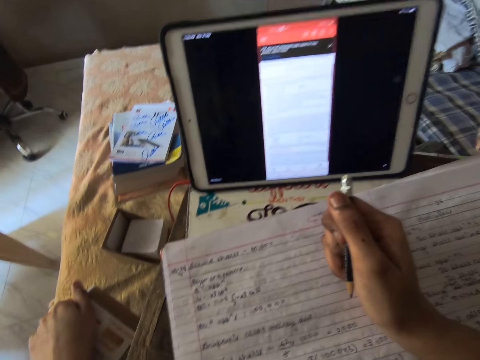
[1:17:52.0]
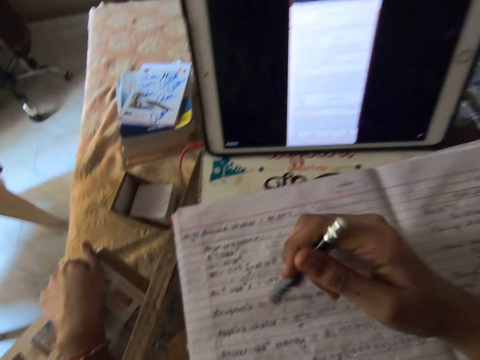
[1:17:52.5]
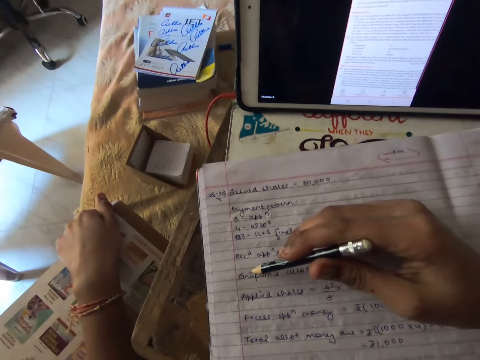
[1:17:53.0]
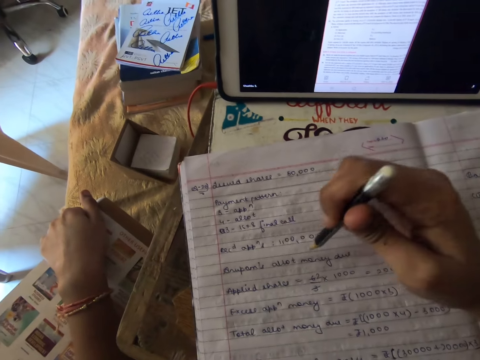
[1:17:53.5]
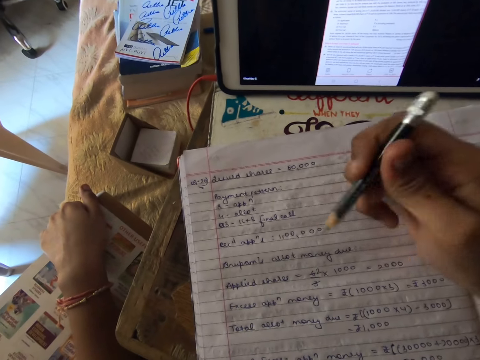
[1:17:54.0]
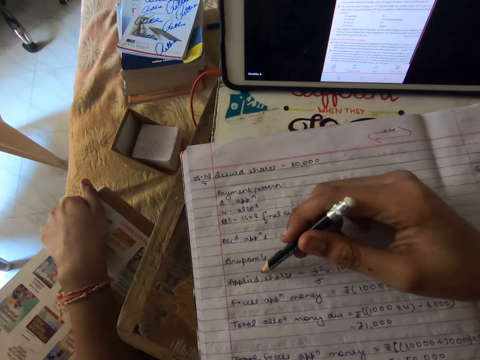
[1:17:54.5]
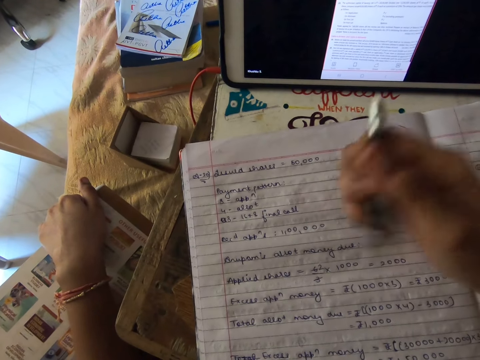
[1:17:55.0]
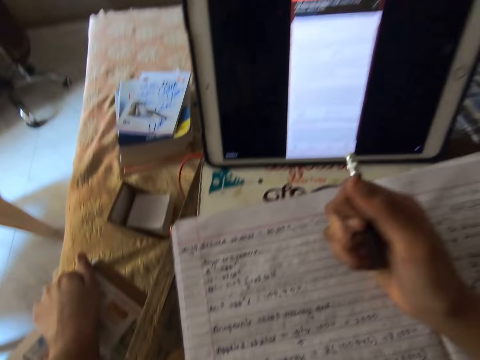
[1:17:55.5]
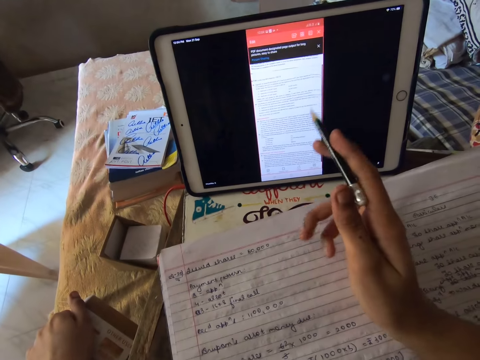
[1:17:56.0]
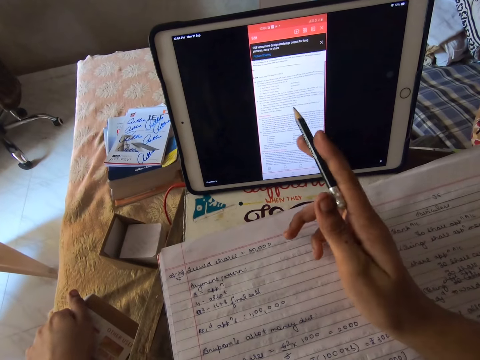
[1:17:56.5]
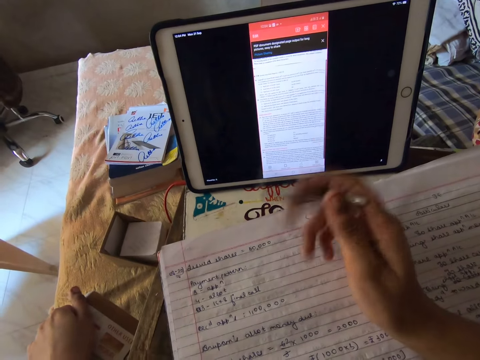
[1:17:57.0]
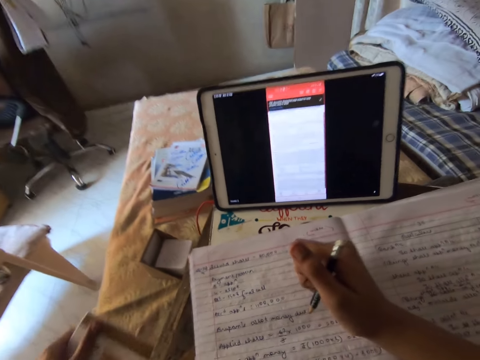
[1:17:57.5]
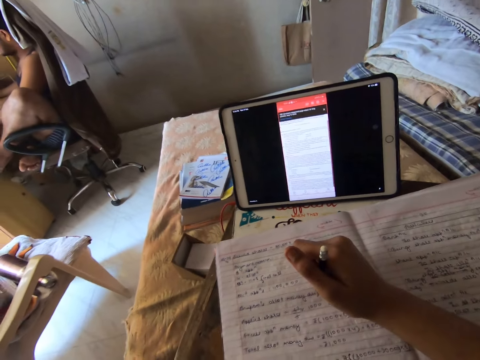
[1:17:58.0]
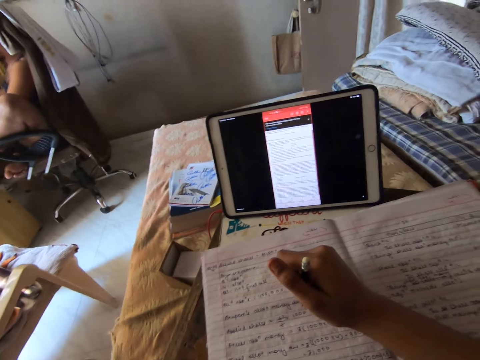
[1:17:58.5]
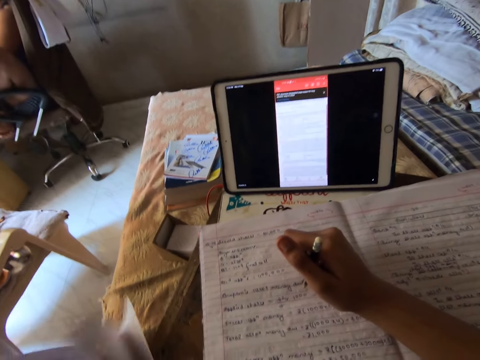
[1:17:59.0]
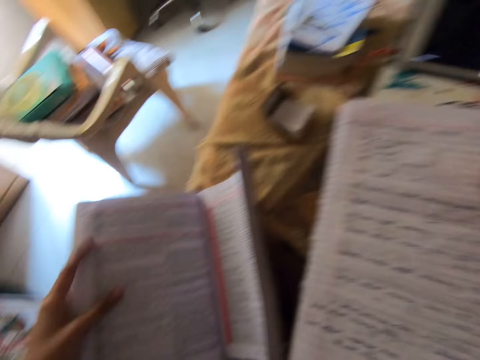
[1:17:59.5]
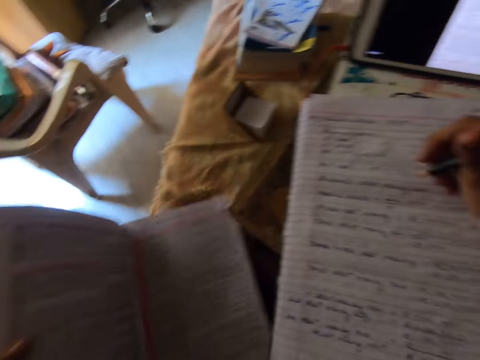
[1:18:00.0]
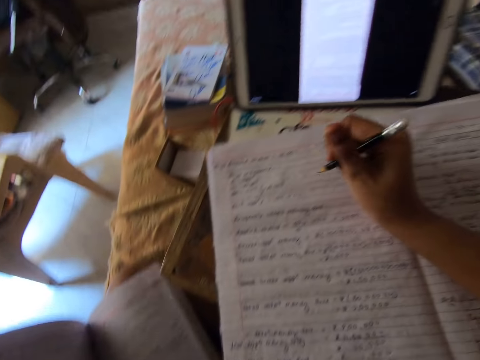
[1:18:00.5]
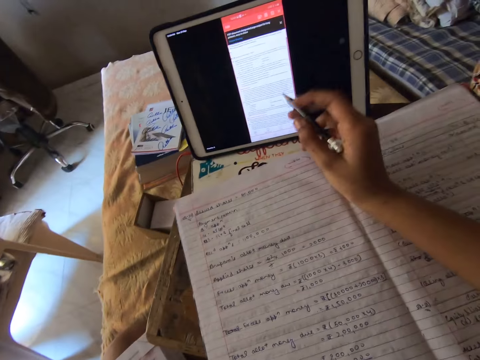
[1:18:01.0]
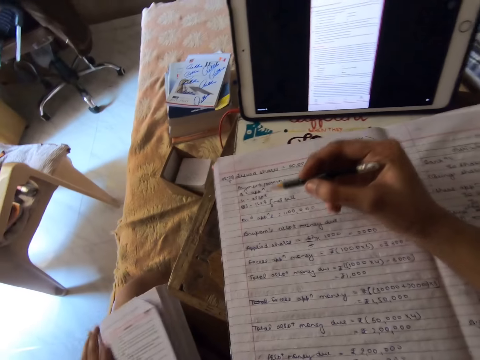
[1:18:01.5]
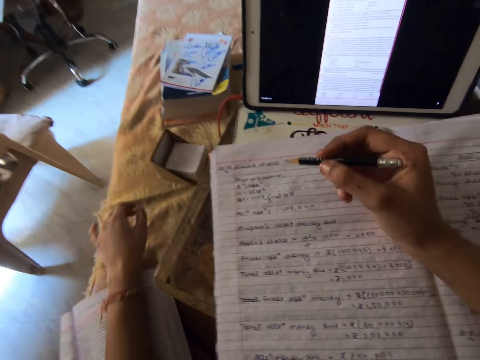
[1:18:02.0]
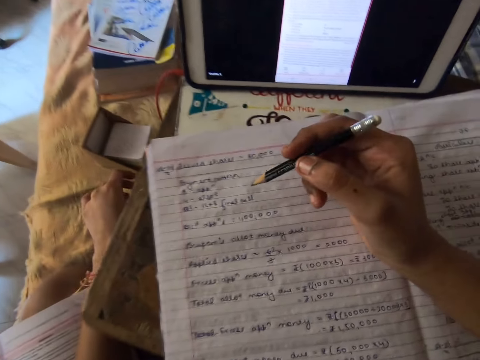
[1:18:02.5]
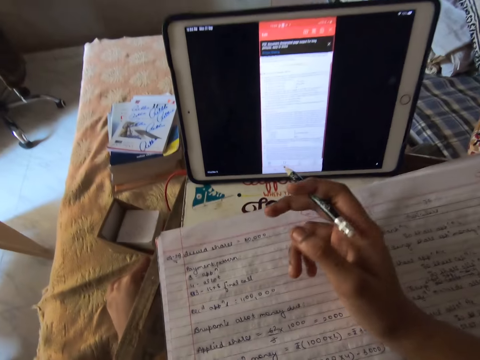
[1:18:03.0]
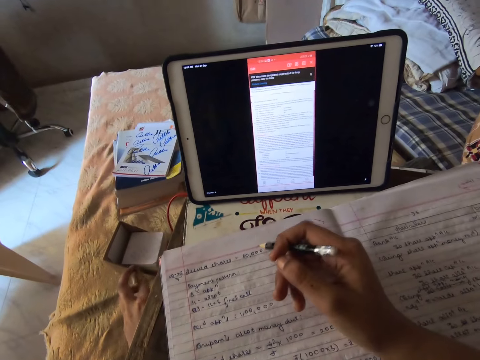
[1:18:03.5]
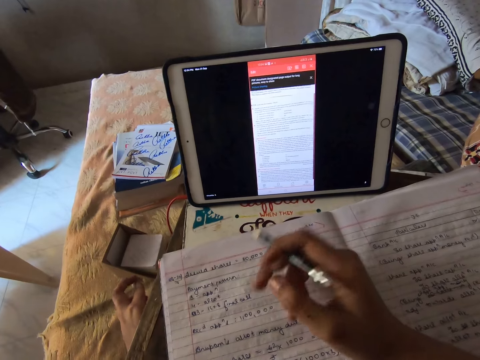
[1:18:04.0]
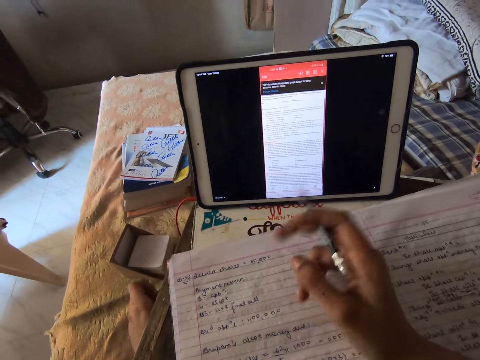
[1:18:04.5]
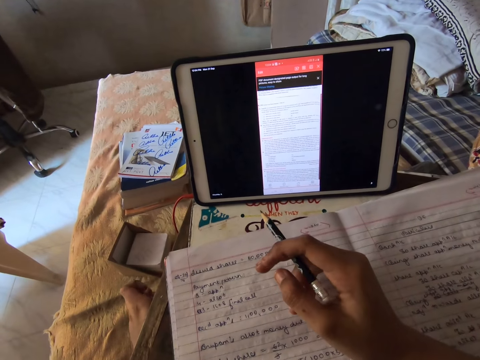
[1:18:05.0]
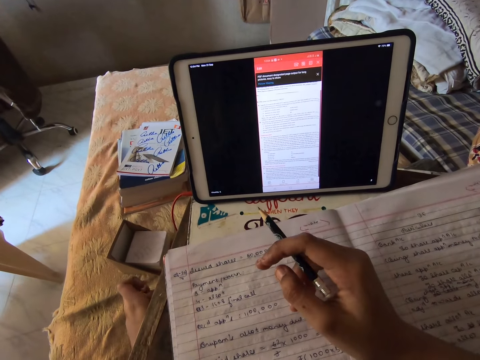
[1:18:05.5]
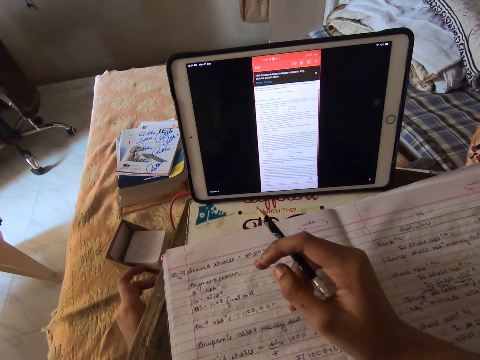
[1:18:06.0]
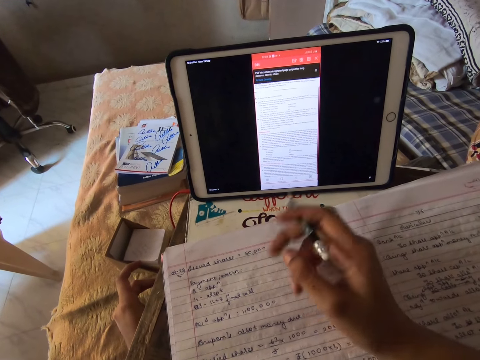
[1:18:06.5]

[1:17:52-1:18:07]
The camera wearer holds the pencil. They point at the book with the pencil. They hold the pencil. They point on a mobile tablet with the pencil. They hold the pencil. They adjust the textbook. They hold the book with the hand. They point on the mobile tablet with the pencil. They move the hand.

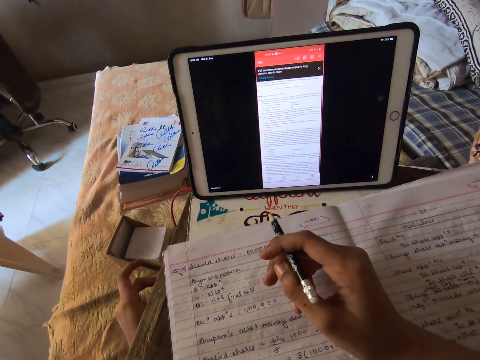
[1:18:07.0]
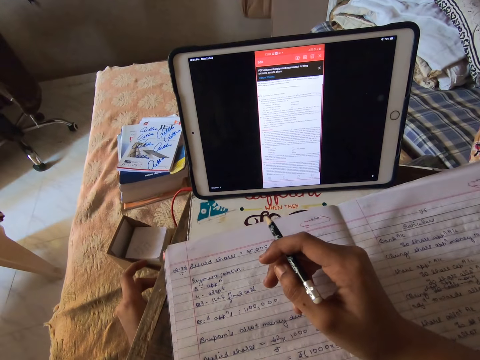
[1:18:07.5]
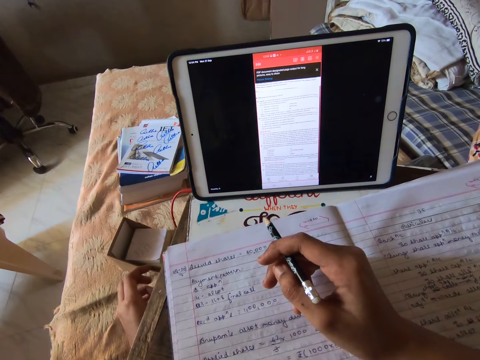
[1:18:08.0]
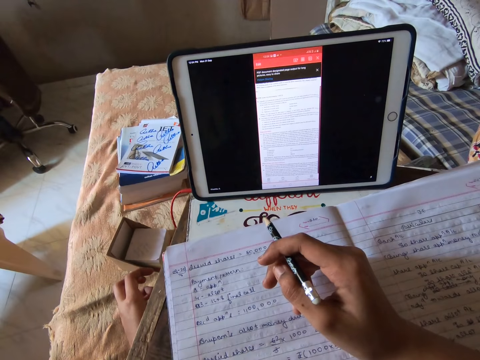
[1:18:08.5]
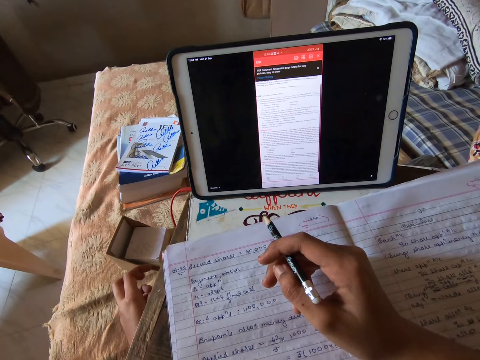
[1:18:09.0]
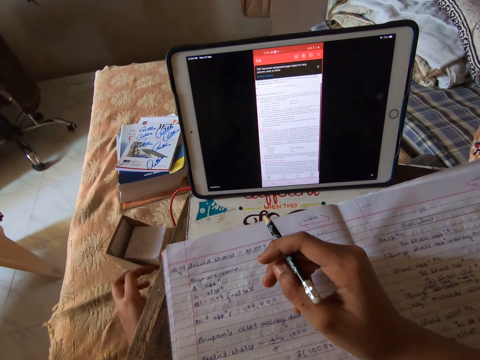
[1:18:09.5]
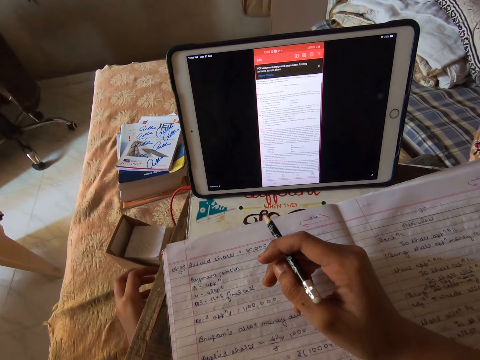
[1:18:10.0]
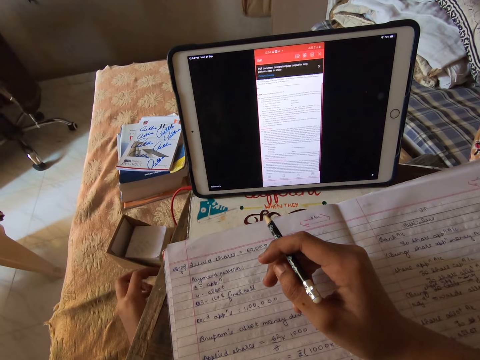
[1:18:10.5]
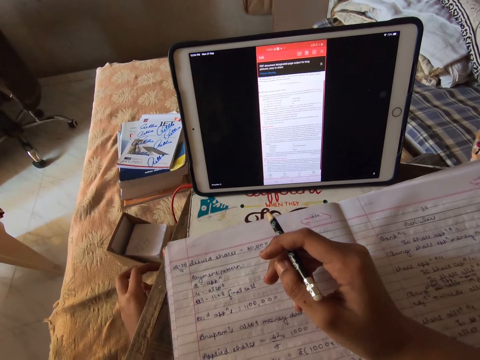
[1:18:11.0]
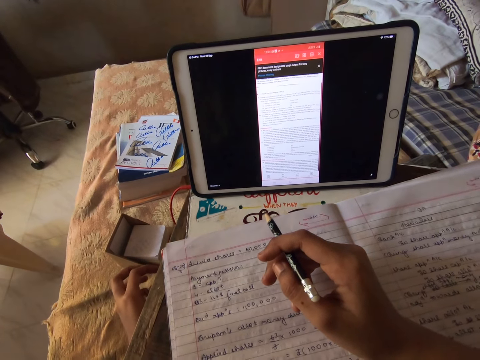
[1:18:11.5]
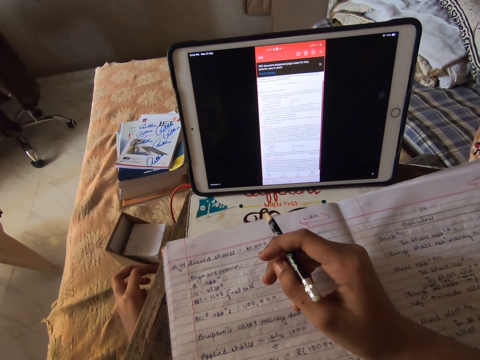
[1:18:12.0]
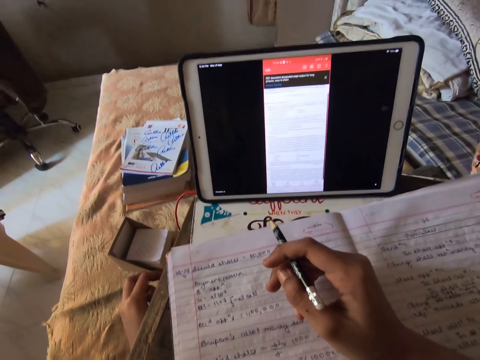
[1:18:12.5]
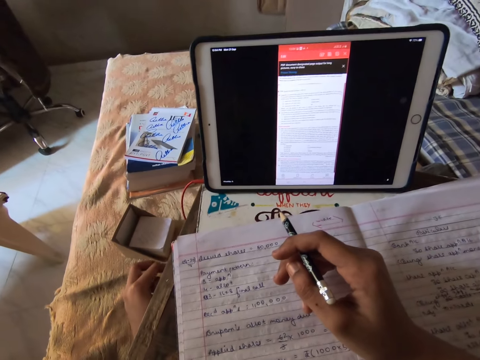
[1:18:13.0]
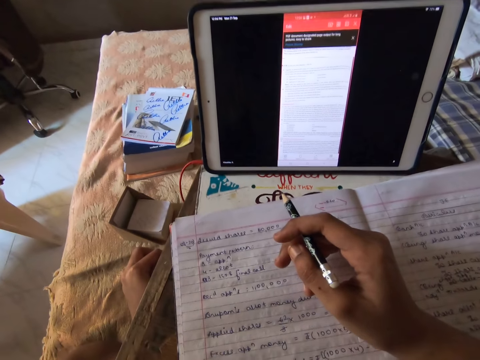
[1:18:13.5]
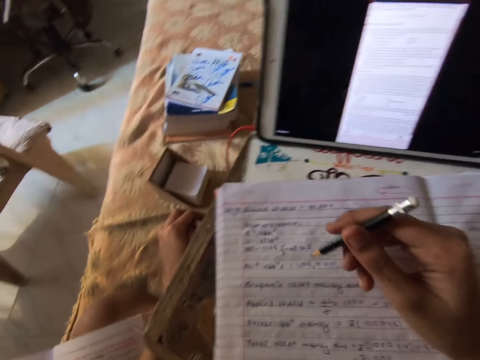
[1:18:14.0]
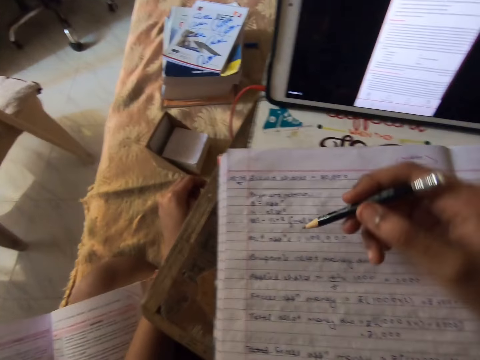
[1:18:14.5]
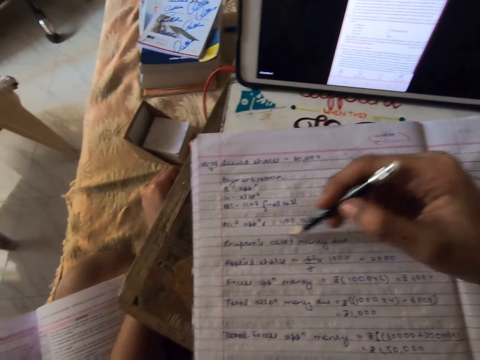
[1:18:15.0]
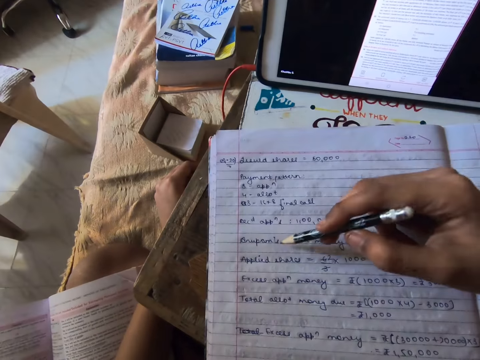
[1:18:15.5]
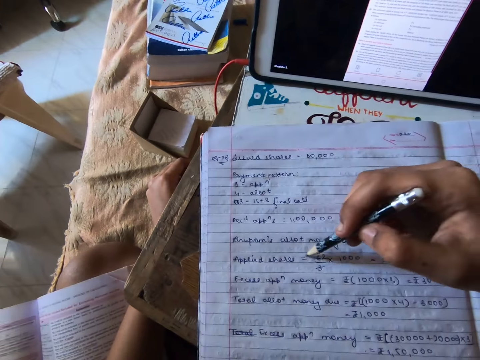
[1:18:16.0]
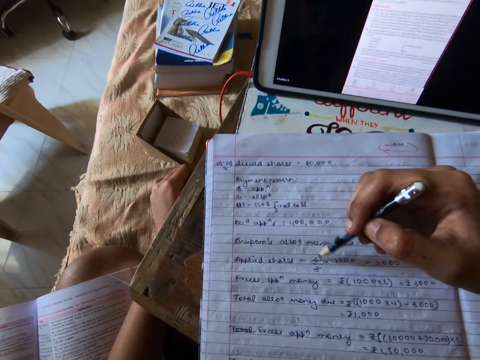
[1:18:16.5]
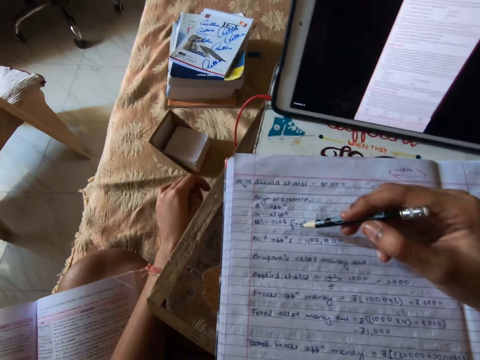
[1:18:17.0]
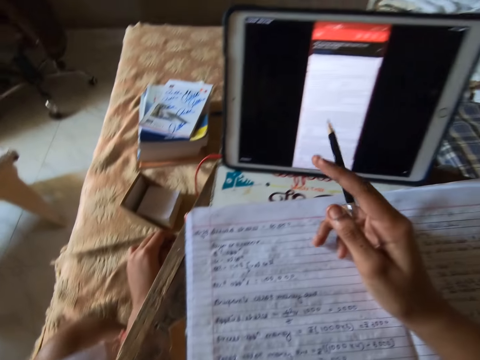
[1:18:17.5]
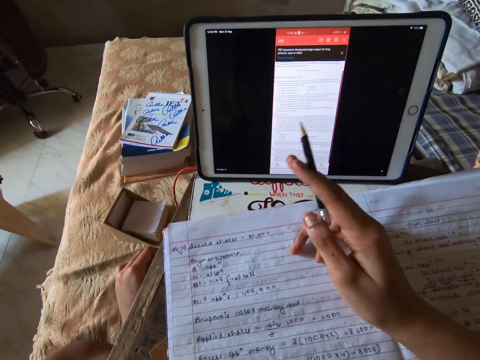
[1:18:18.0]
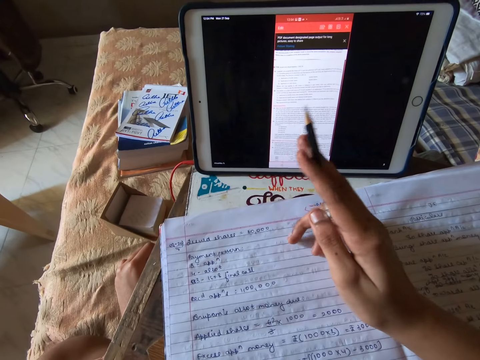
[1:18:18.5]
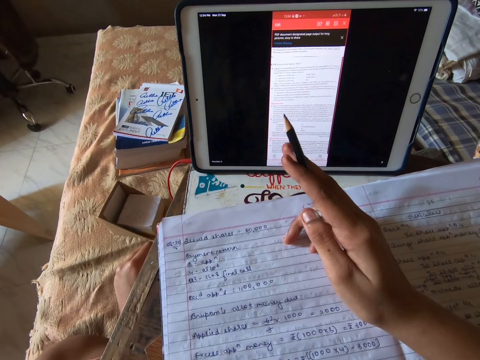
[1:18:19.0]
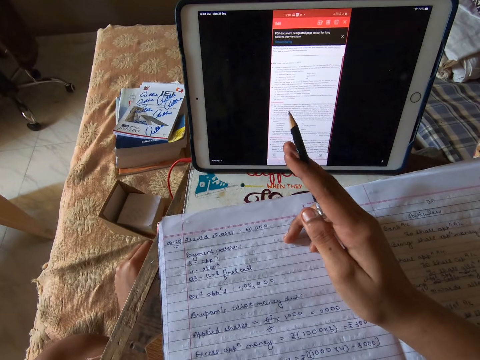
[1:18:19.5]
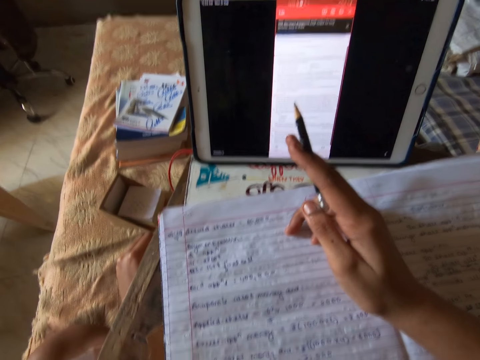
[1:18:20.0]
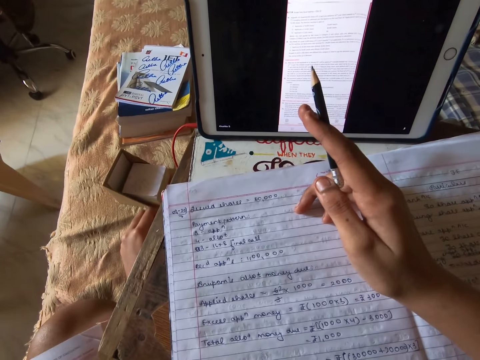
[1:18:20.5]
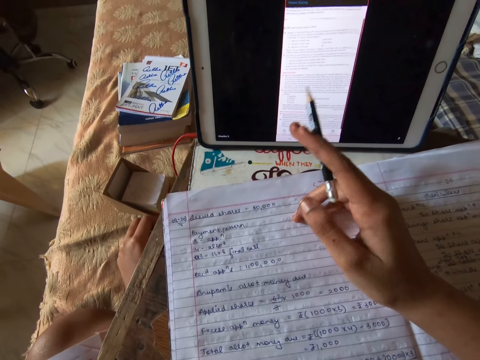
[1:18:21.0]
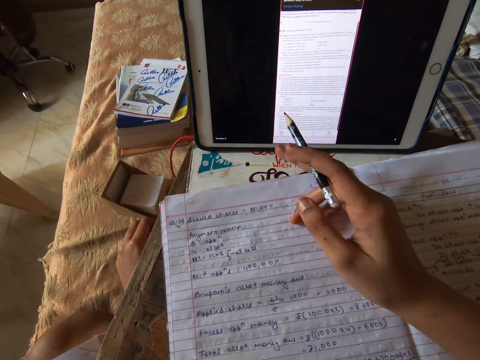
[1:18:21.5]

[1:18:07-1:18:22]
The camera wearer holds the pencil. They look at the tablet. They point on the exercise book with the pencil. They point on the mobile tablet with the pencil.
